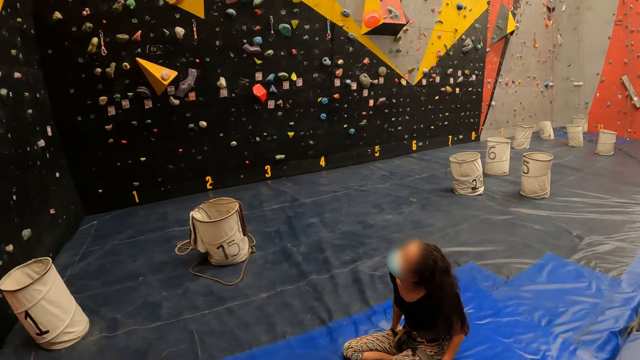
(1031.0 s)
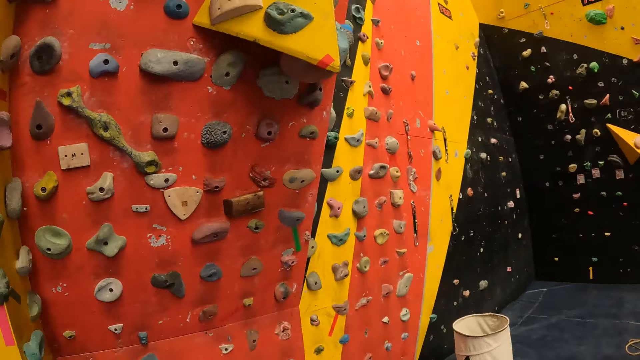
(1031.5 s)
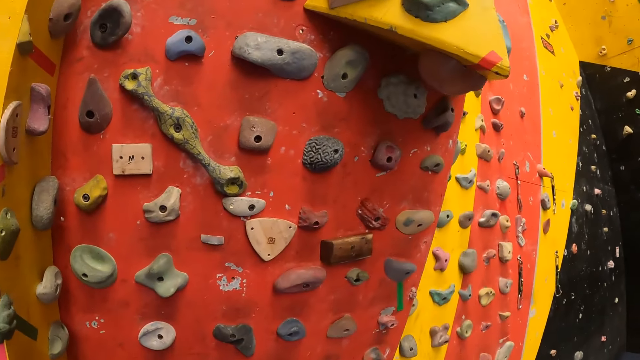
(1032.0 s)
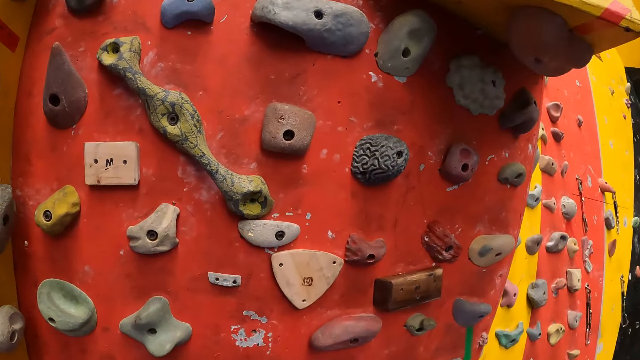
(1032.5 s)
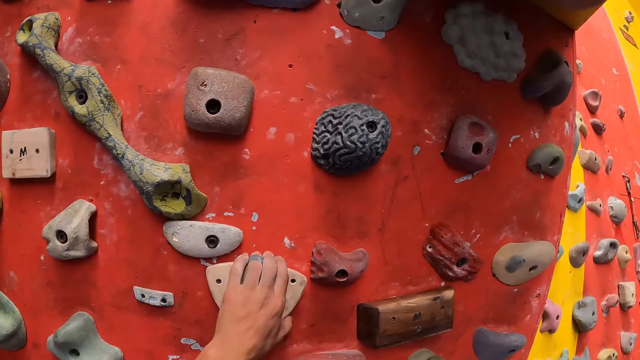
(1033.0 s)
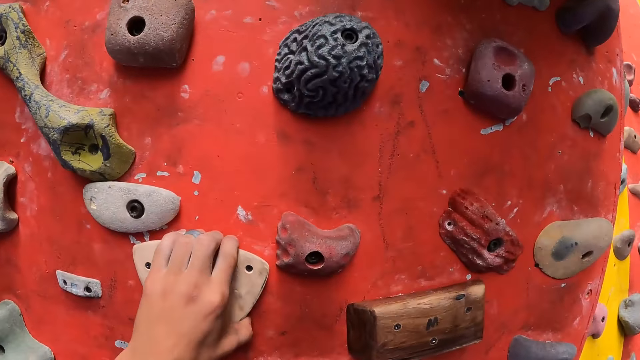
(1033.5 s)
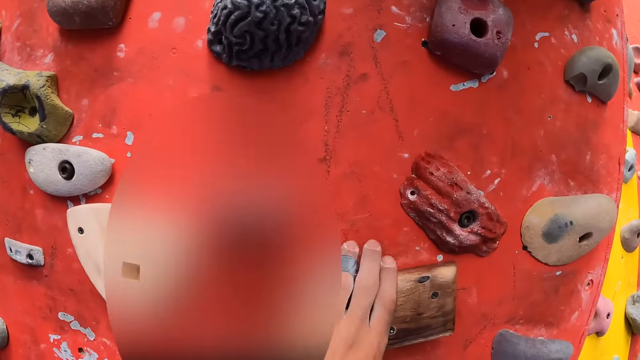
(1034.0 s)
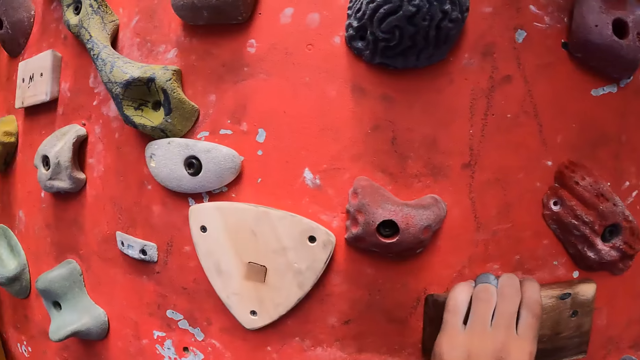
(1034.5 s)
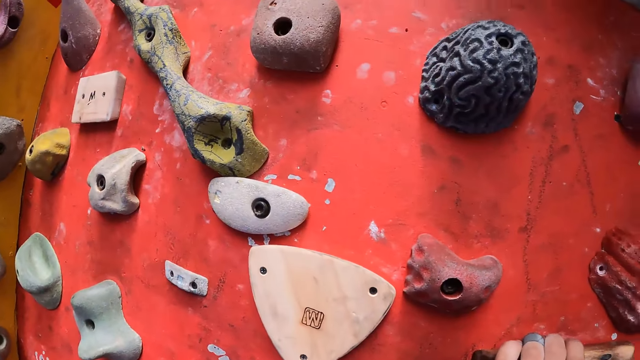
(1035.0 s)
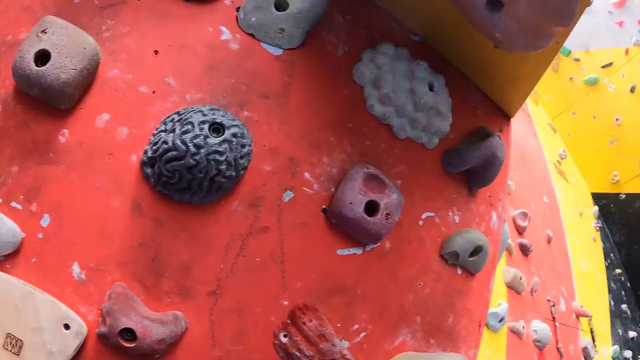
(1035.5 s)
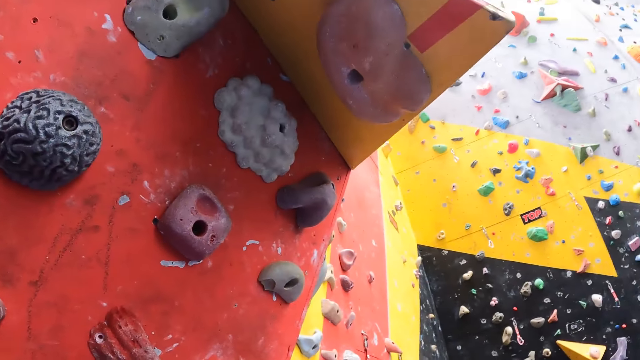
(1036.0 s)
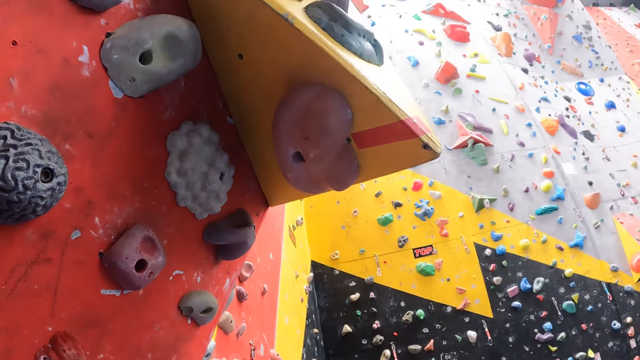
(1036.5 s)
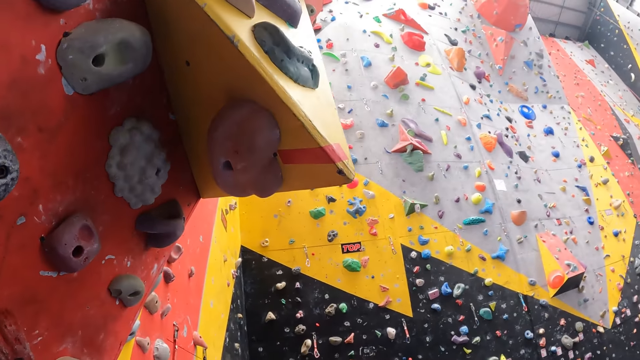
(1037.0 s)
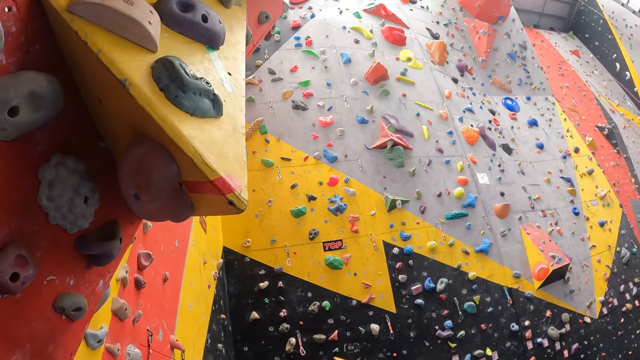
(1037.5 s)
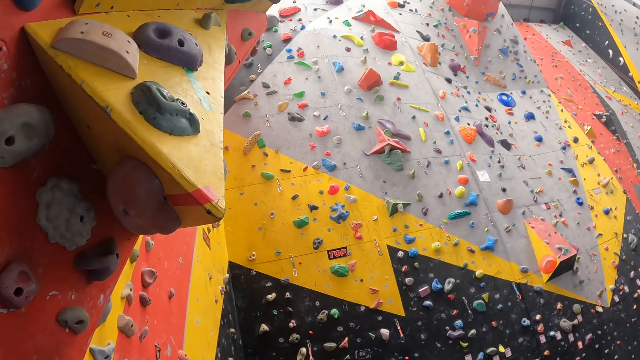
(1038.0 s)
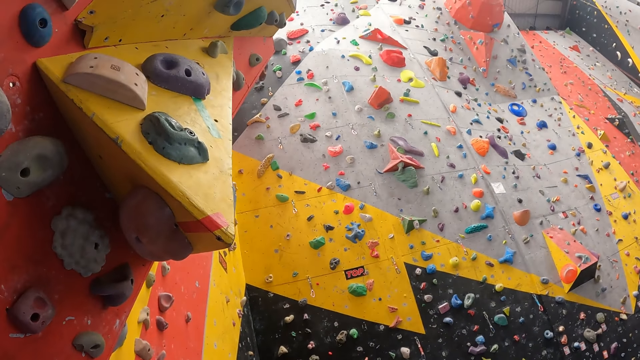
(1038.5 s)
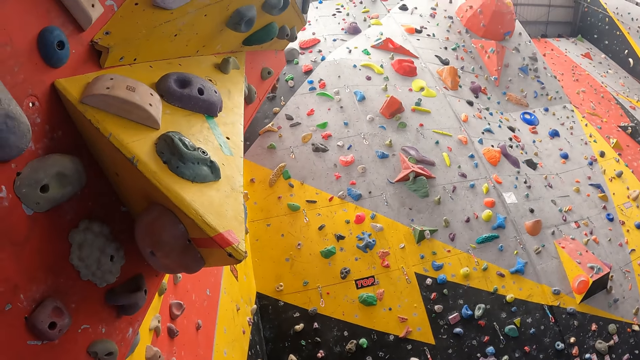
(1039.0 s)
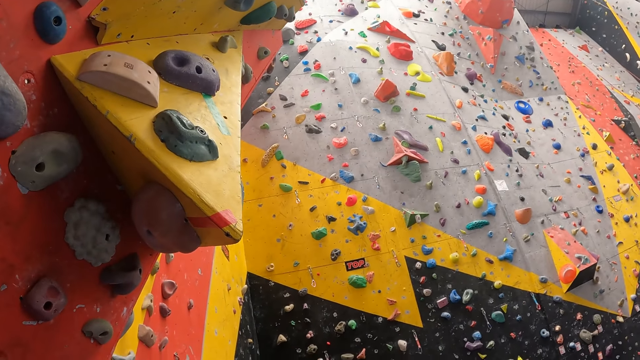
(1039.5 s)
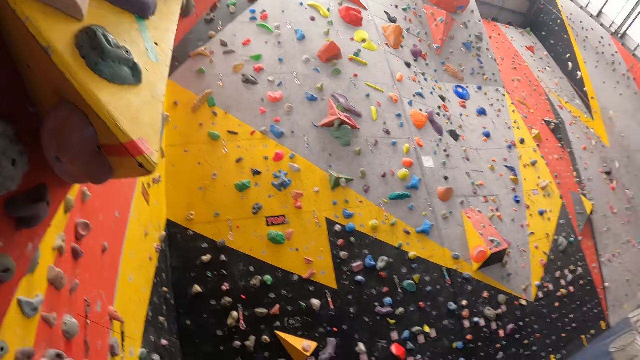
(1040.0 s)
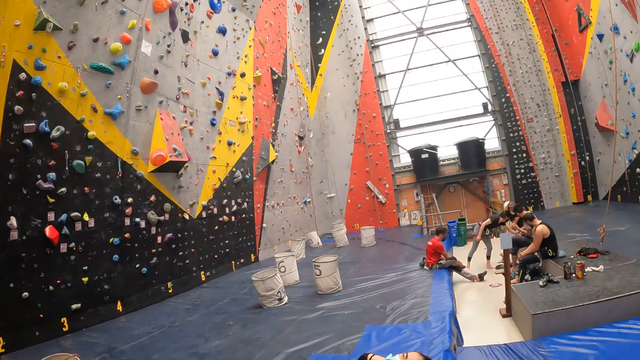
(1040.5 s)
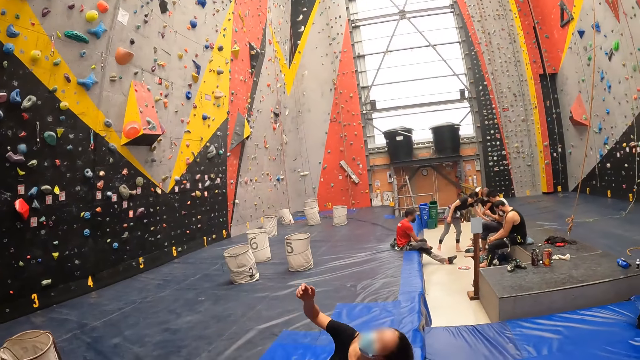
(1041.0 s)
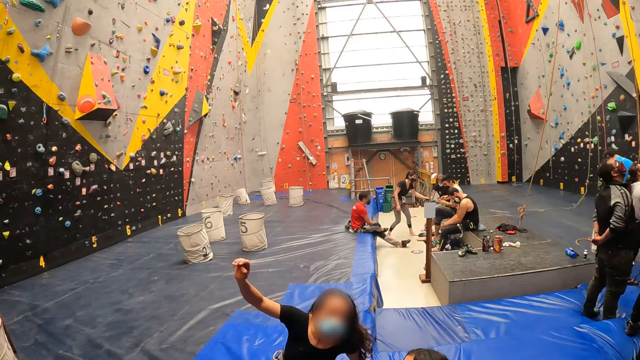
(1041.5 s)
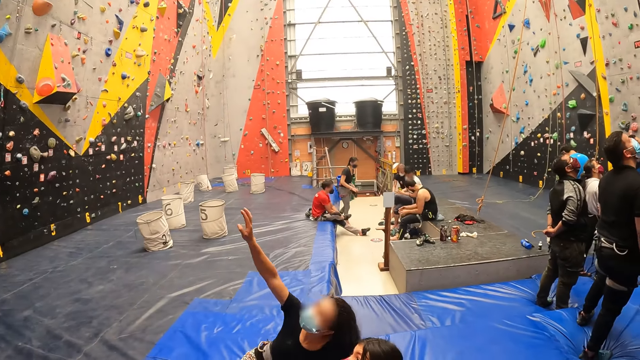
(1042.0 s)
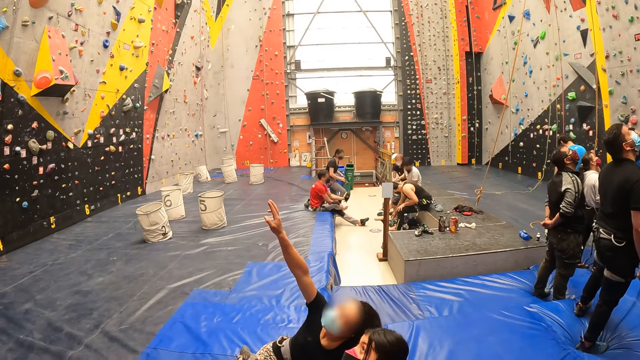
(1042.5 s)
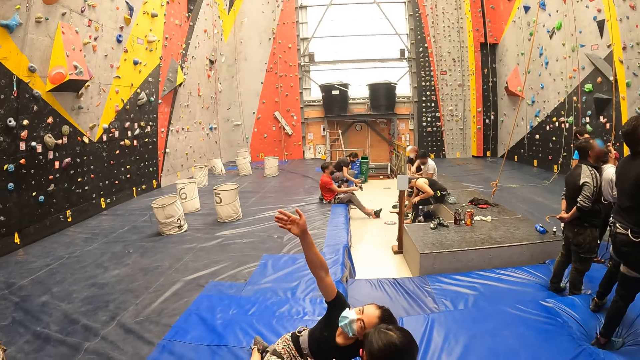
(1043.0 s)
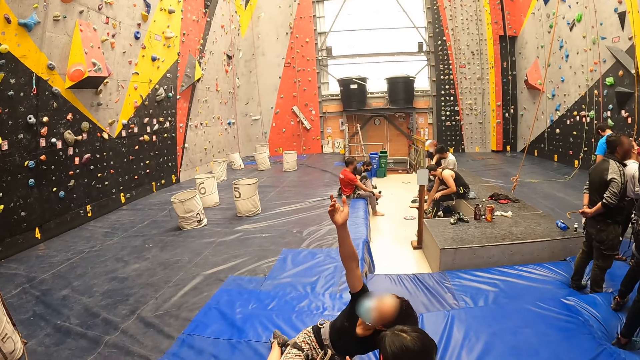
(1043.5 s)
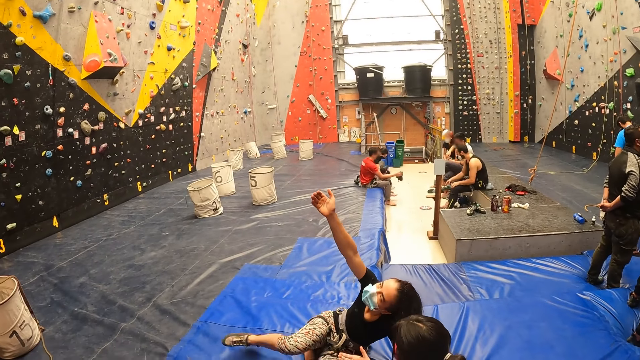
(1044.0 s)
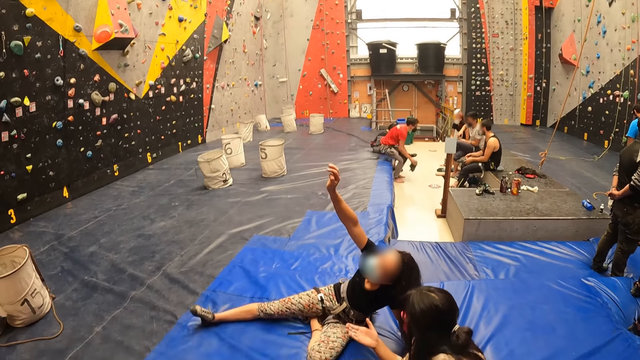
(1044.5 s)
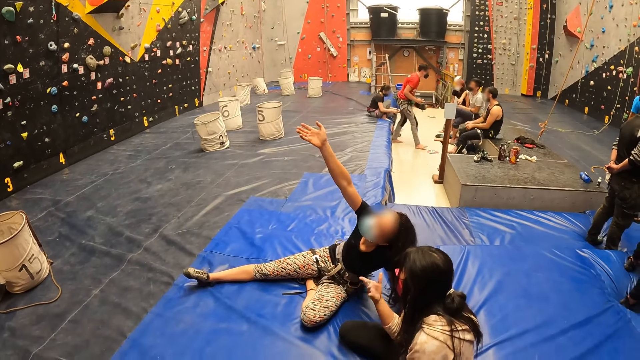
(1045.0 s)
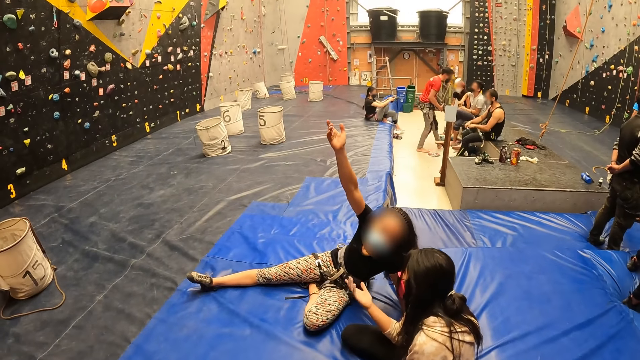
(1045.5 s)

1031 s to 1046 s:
The camera wearer holds the rocks on the climbing wall. They look around.

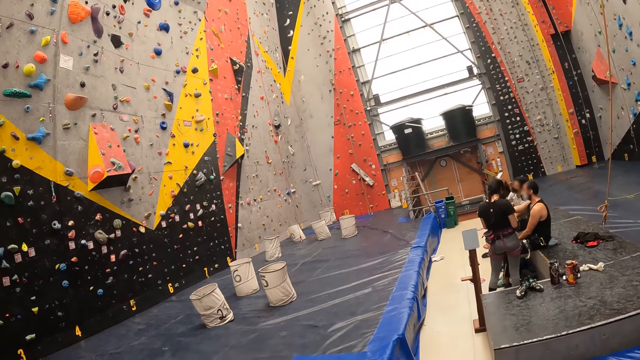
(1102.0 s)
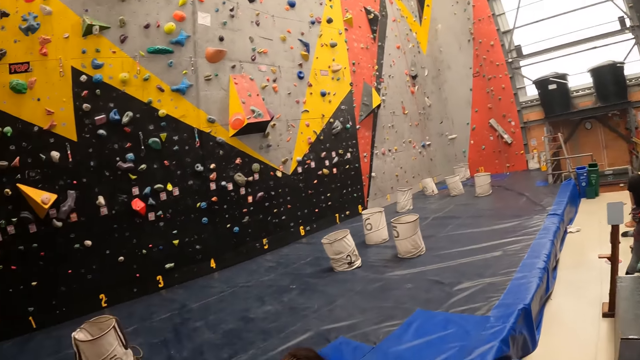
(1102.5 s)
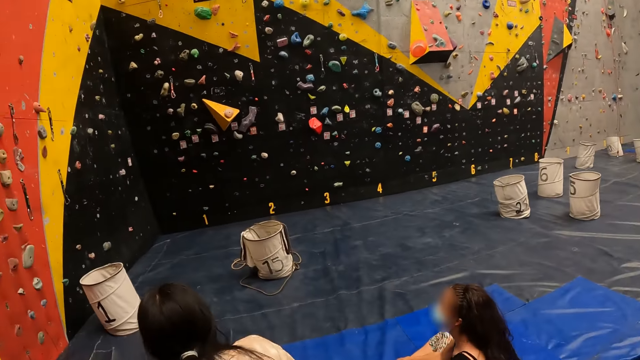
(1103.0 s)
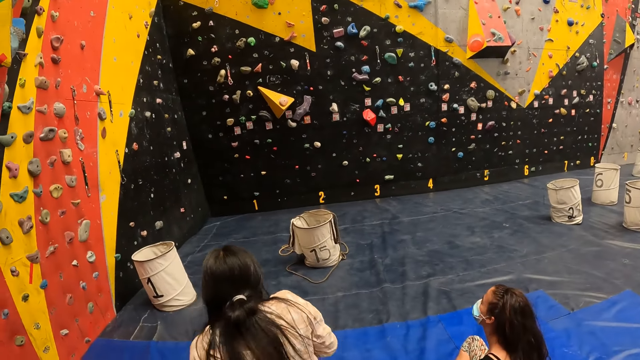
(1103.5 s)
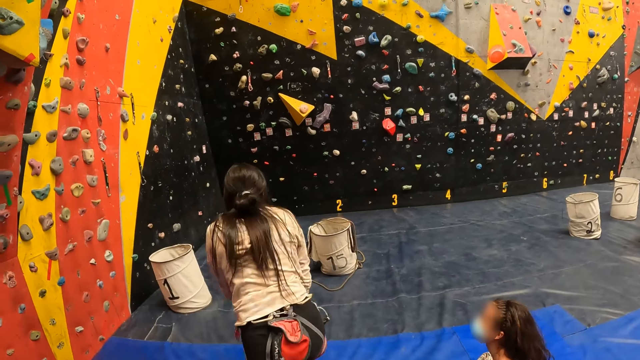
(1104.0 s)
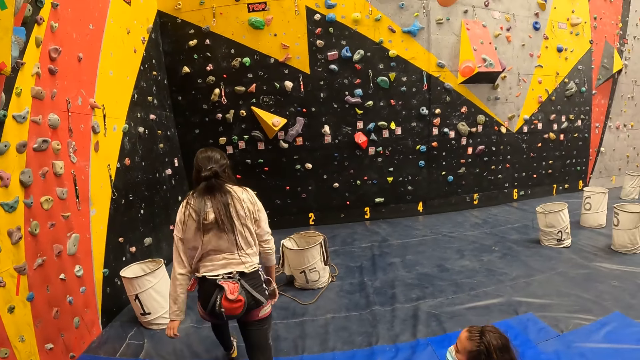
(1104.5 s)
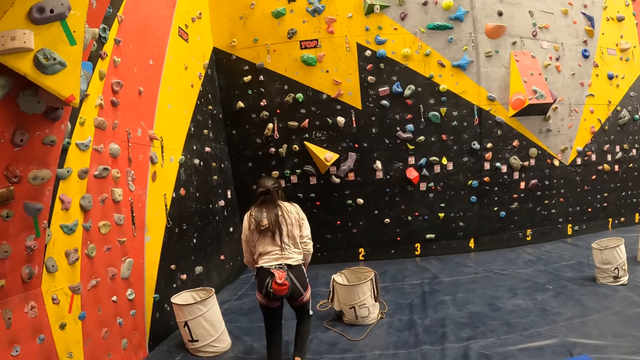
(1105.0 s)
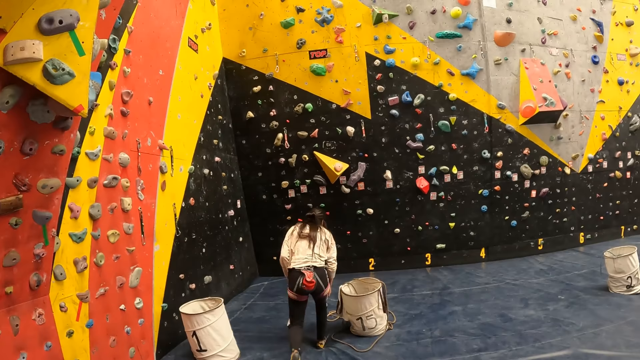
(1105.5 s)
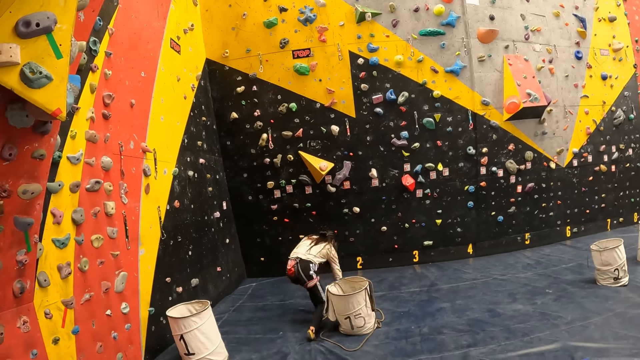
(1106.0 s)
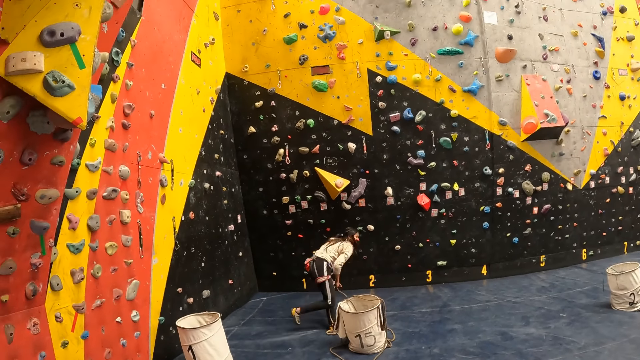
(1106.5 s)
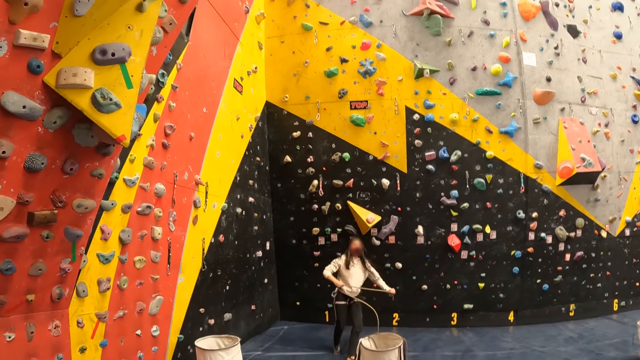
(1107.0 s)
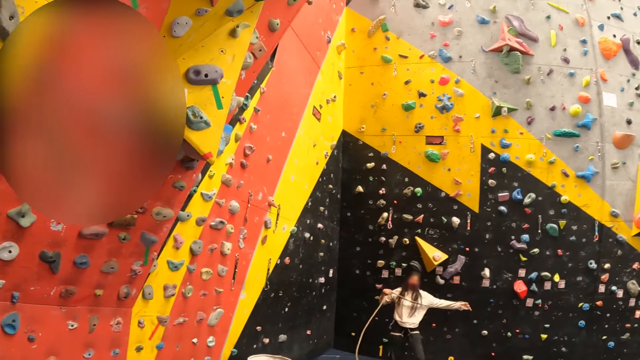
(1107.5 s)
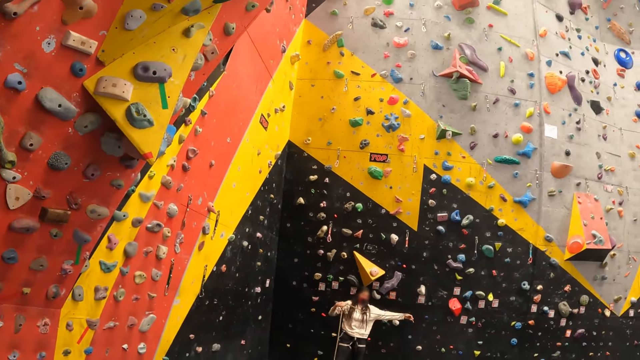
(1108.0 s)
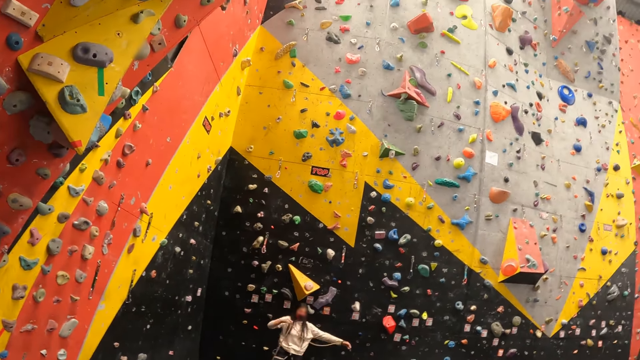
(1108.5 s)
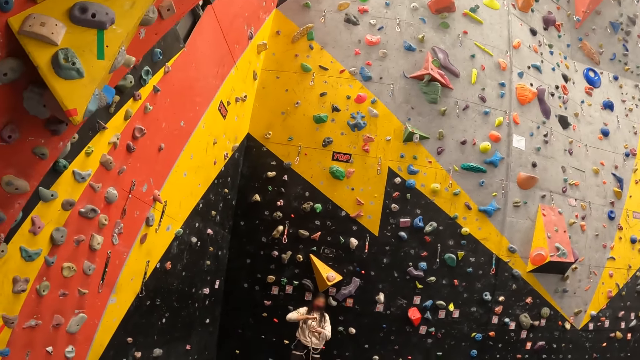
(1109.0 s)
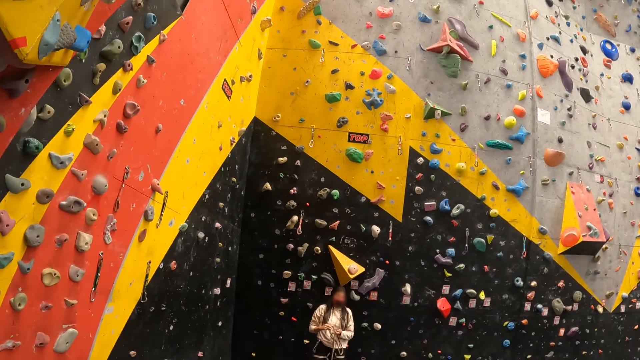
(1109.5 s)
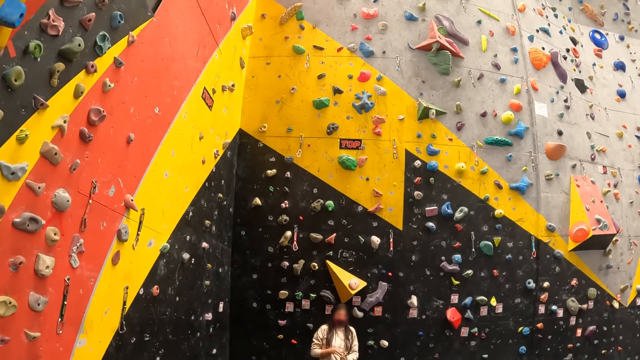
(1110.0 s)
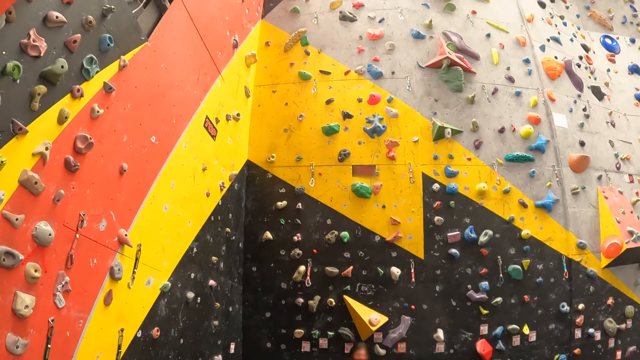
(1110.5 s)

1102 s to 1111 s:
The lady walks towards the basket. She picks up a rope, stretches the rope, and ties a knot with the rope.
